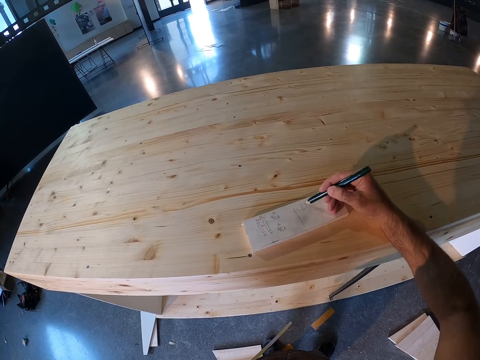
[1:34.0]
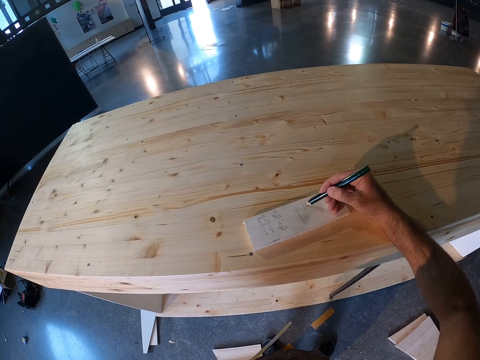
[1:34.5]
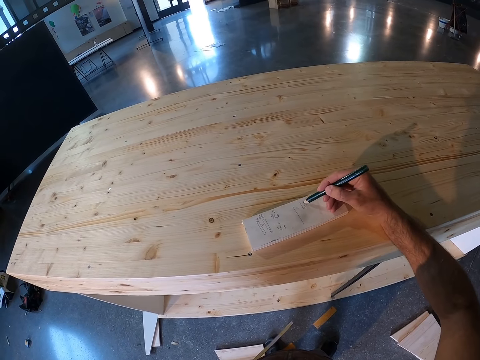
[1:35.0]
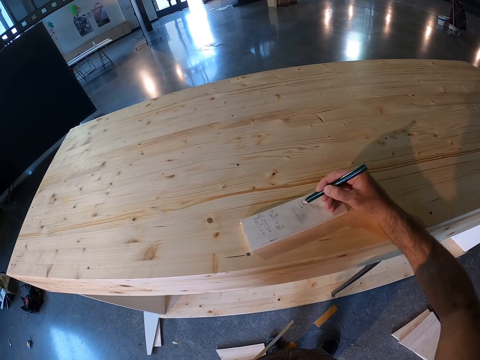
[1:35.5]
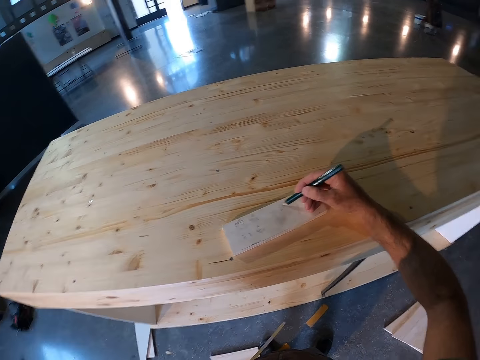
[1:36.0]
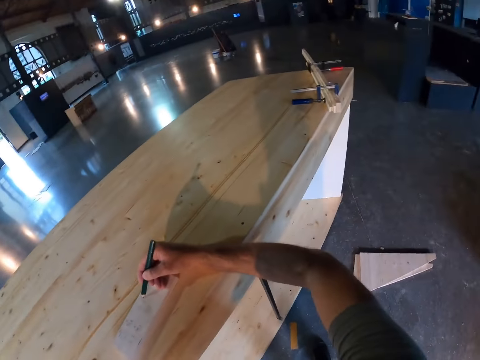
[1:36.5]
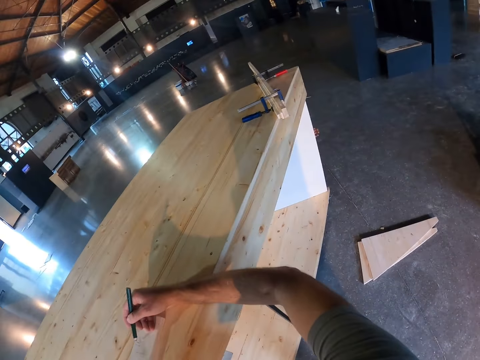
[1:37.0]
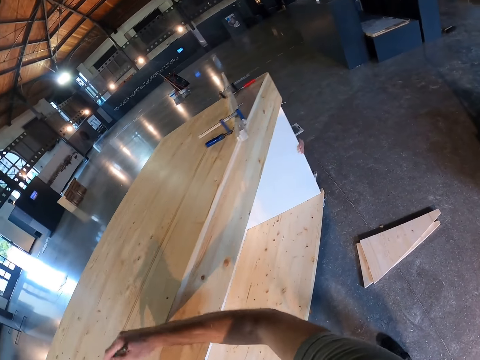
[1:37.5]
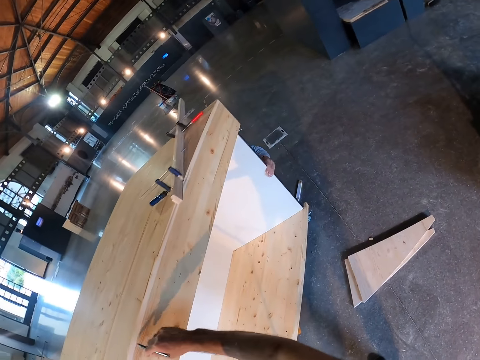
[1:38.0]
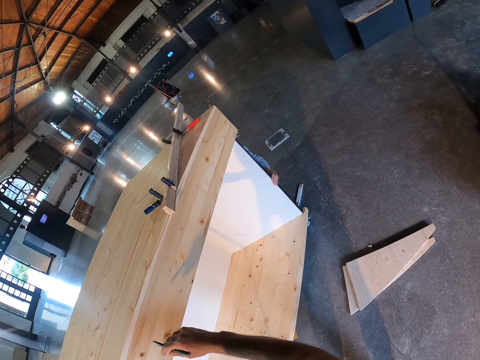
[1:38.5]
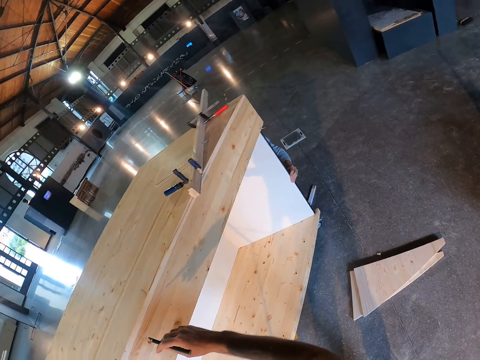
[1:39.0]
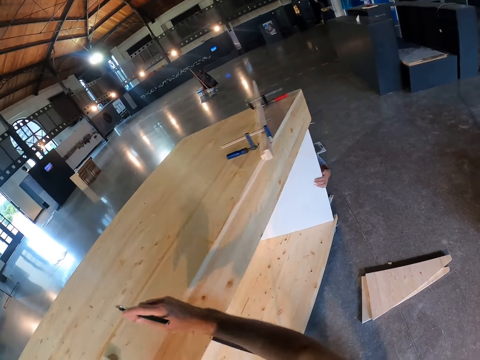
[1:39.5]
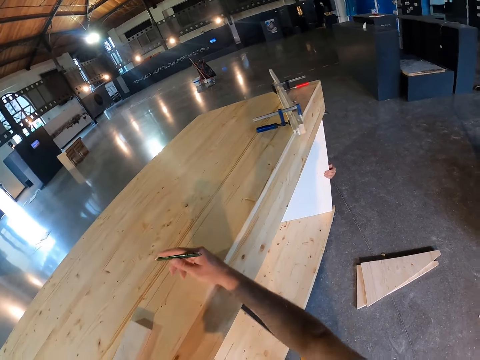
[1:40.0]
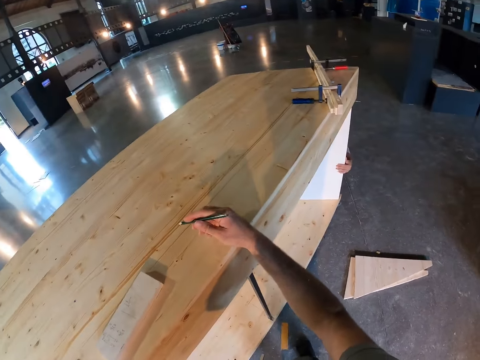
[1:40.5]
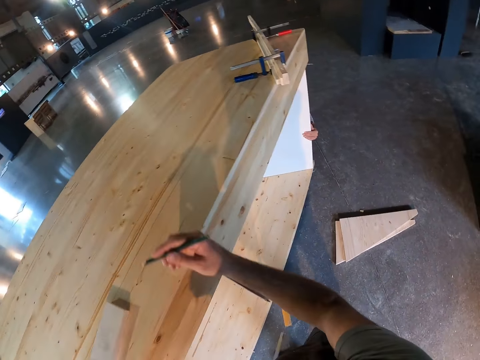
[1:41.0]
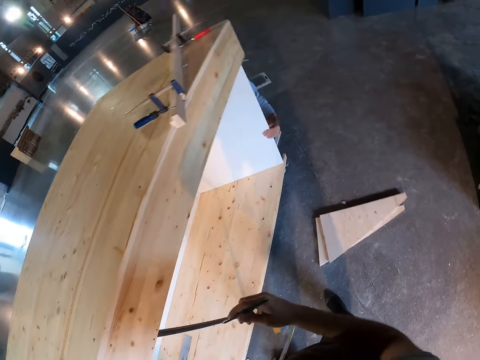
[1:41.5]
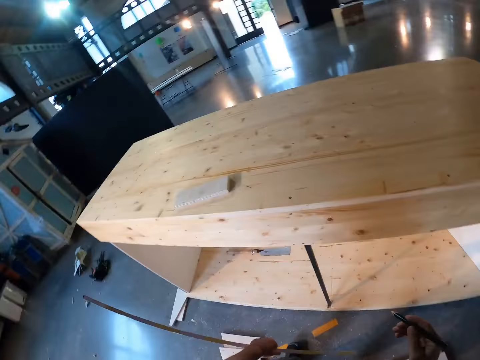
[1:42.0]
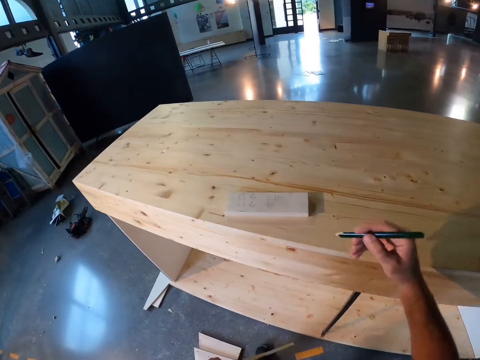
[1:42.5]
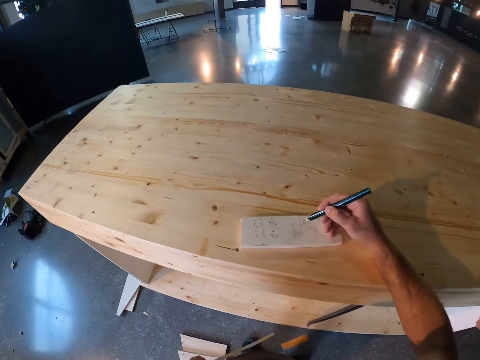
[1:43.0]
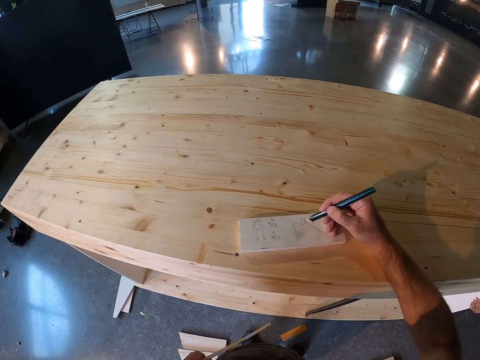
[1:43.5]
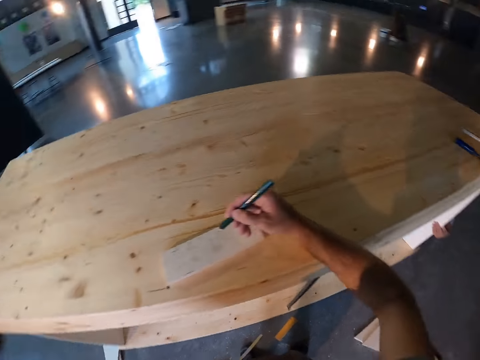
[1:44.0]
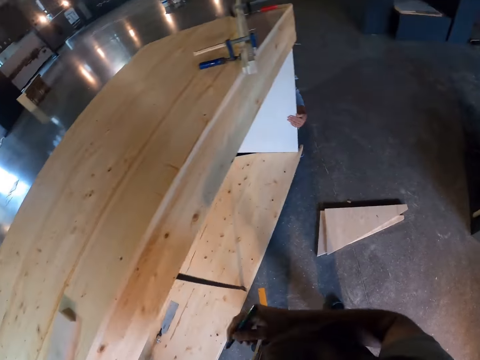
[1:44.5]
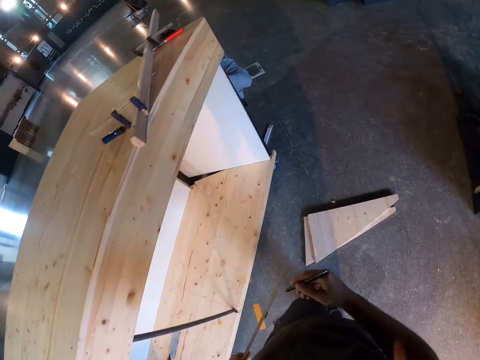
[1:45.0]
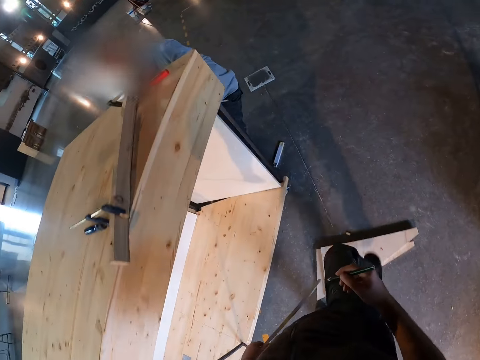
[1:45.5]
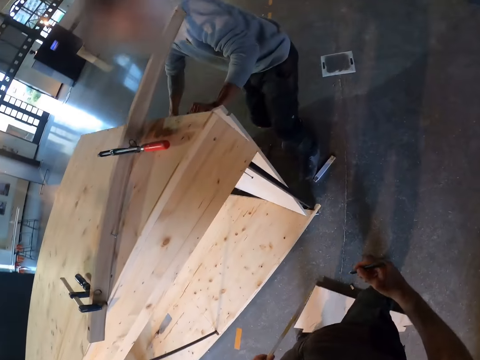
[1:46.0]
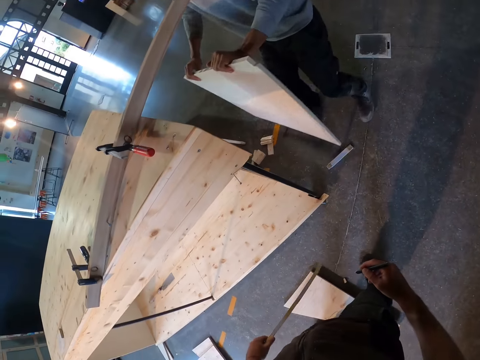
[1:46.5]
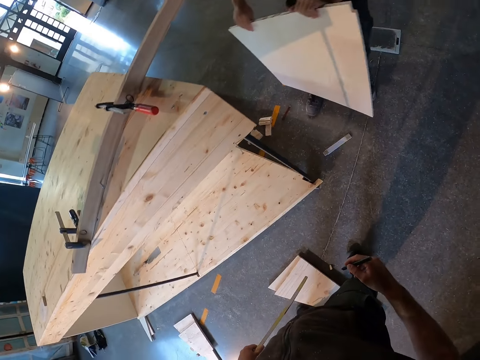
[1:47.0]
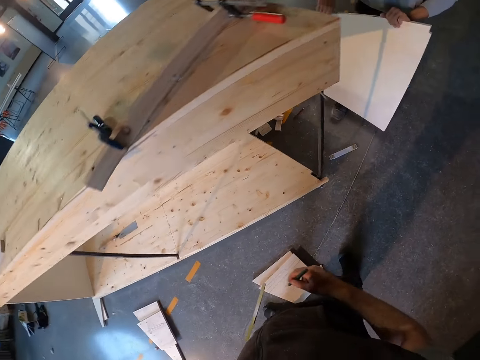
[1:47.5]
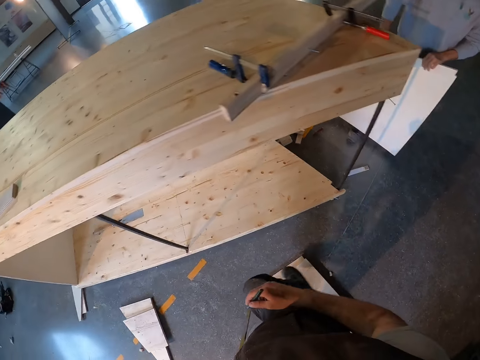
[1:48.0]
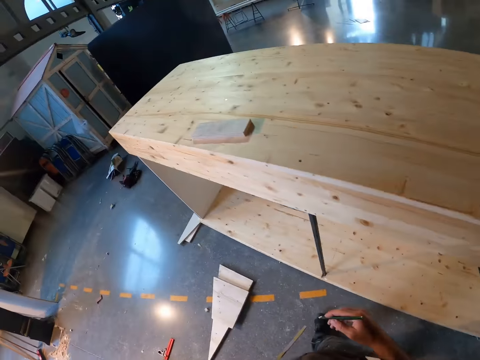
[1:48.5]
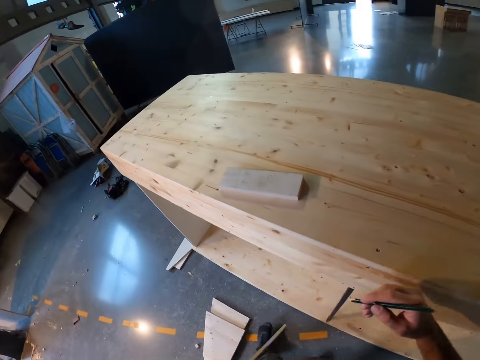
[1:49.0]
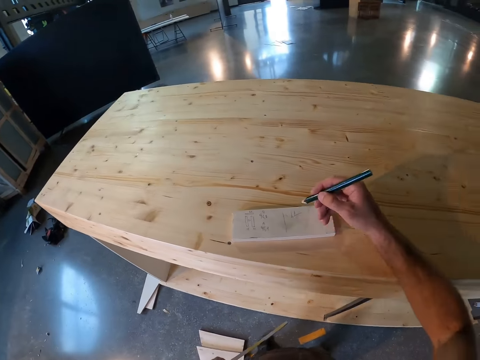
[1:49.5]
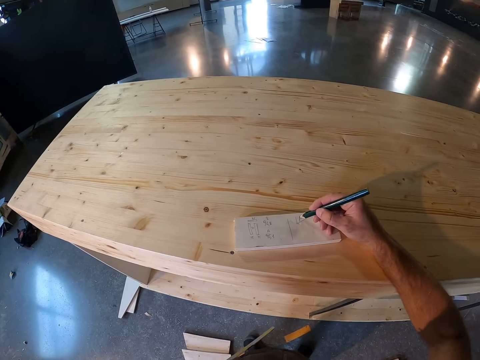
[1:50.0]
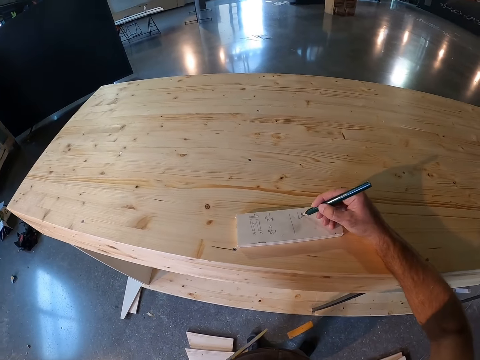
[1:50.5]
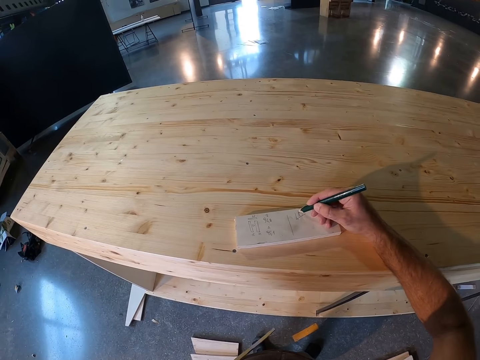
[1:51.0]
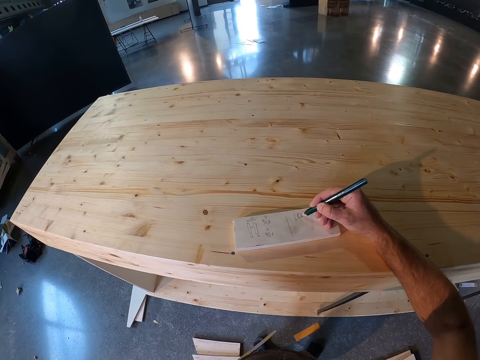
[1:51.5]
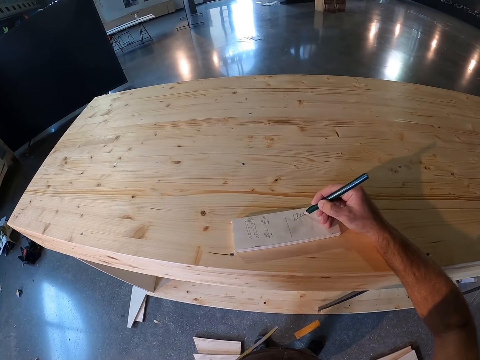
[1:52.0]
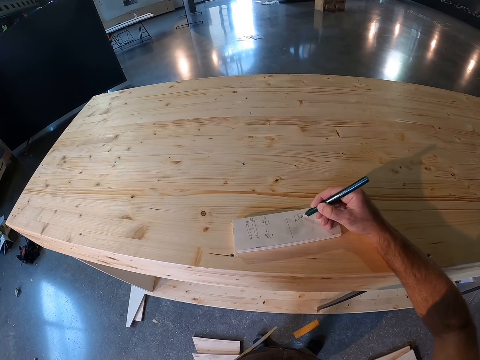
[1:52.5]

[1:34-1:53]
The camera wearer turns. A person holds the table. The camera wearer writes on the book. He walks in the room. The person carries a plank with both hands and removes the board. The camera wearer draws on the cardboard on the table with the pencil in his right hand.

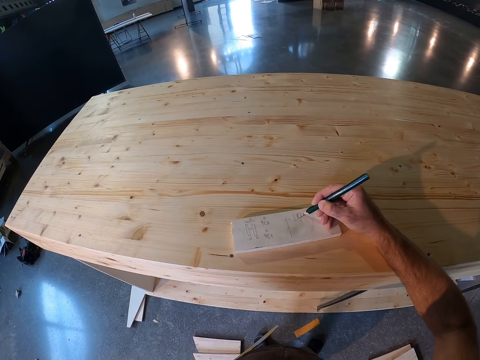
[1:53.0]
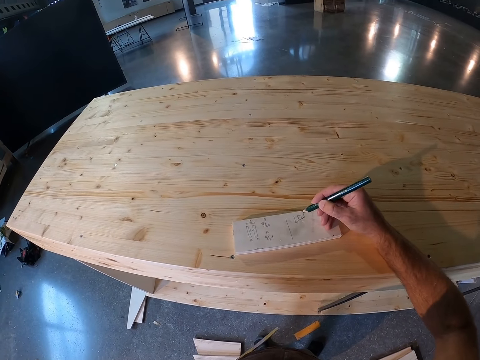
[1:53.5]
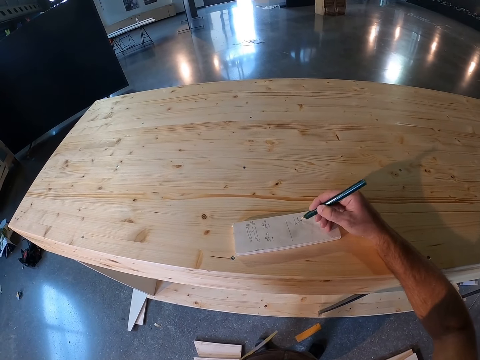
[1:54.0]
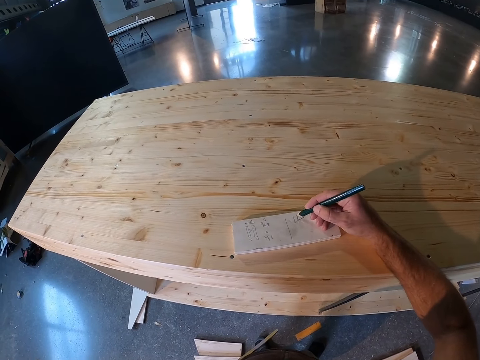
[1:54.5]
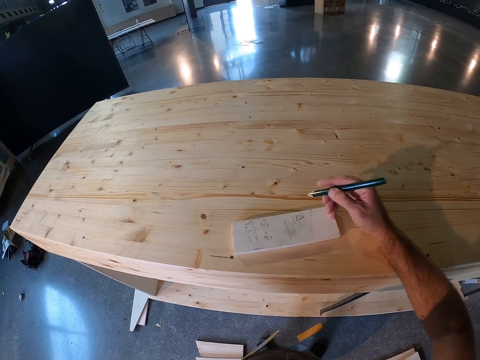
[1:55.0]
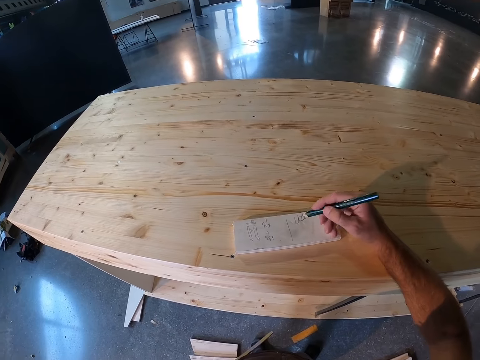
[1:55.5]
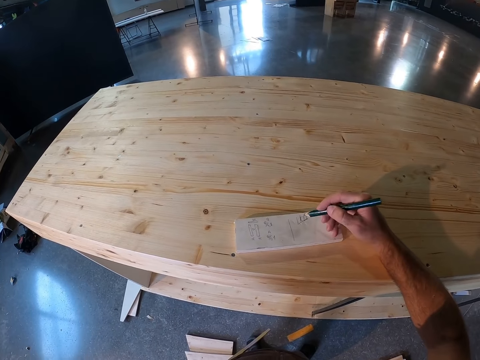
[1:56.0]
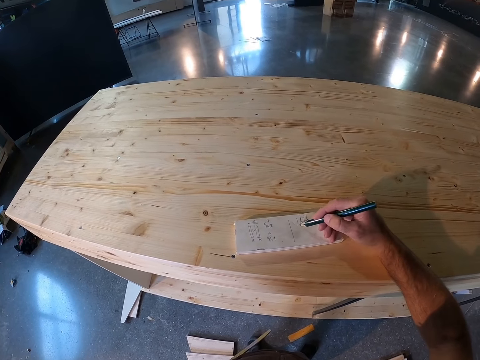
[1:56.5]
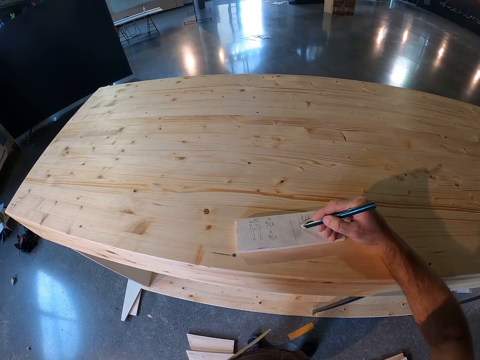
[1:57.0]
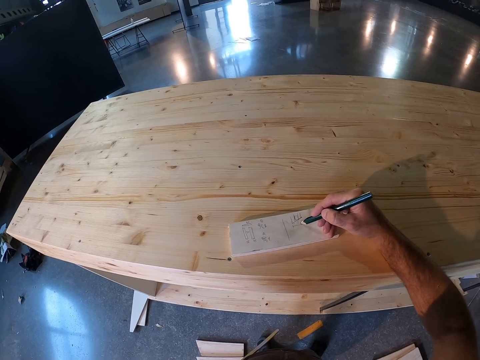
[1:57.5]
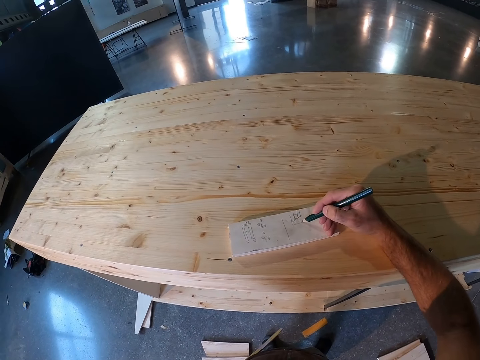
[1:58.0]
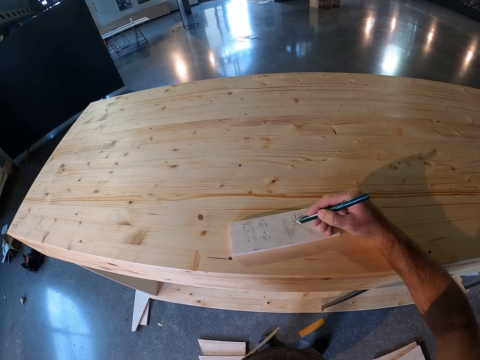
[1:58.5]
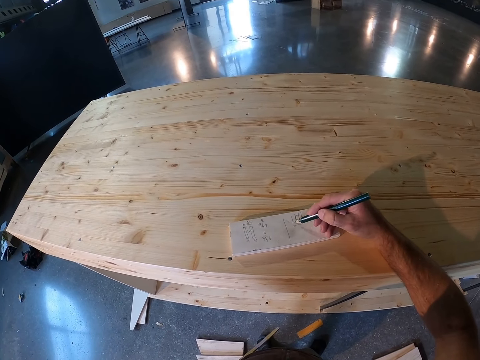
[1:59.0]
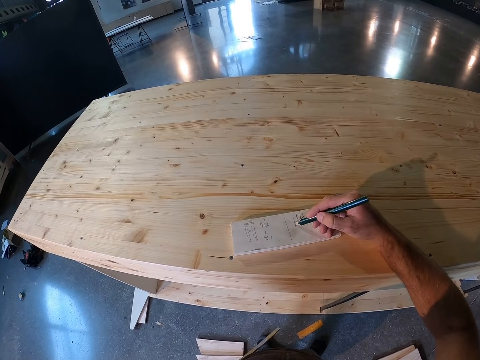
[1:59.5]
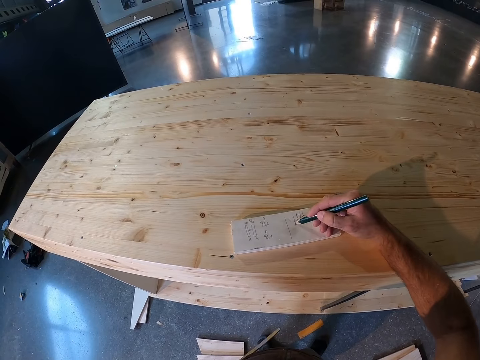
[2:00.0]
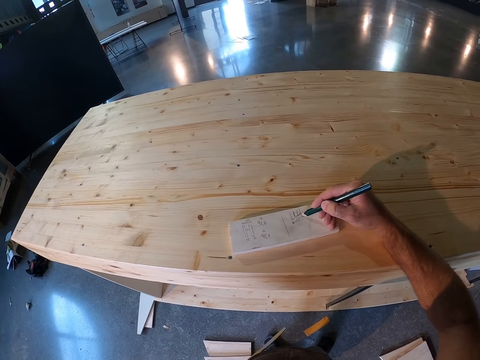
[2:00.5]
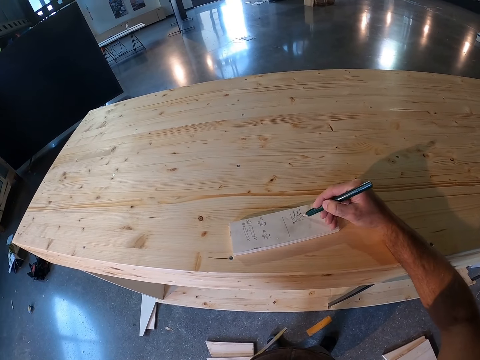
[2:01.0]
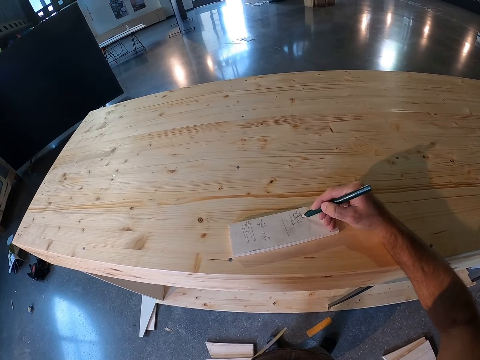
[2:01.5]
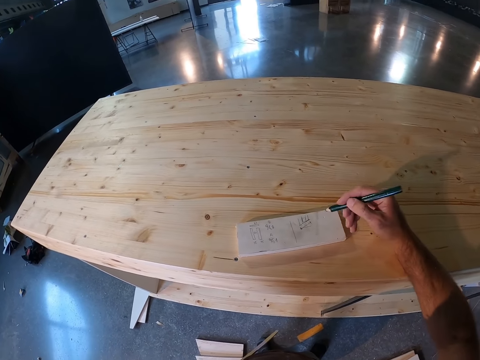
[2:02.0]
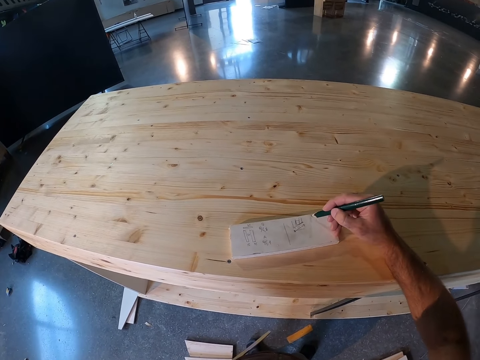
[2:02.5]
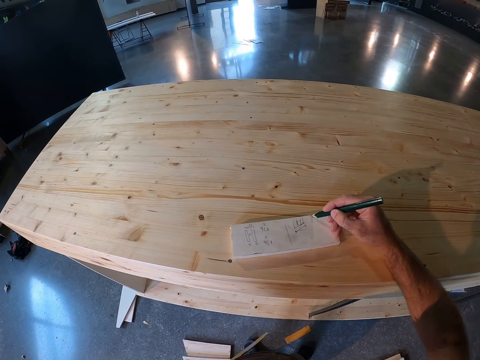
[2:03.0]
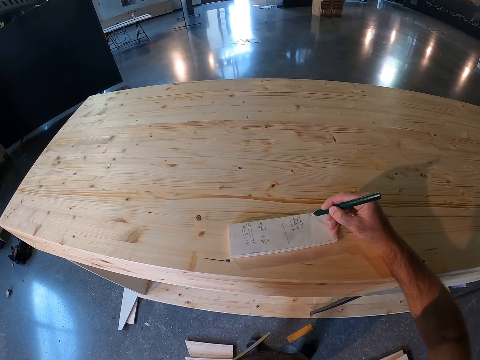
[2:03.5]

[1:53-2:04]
The camera wearer adjusts the pencil.
